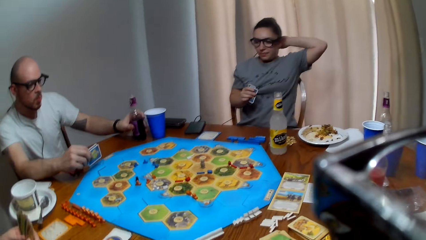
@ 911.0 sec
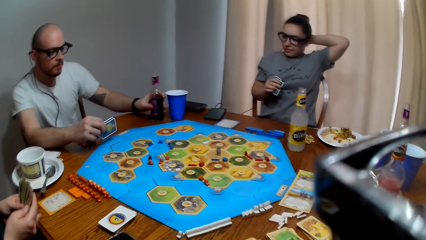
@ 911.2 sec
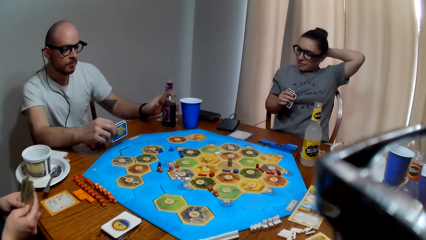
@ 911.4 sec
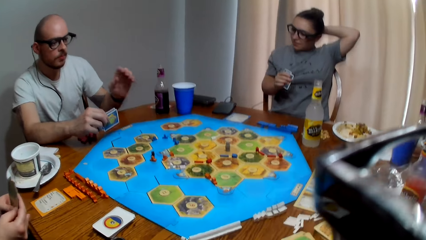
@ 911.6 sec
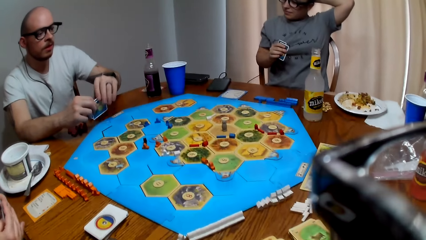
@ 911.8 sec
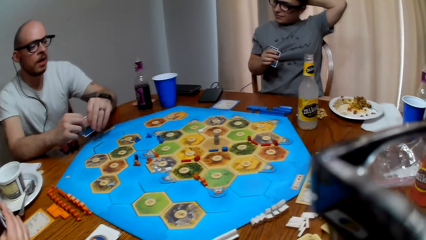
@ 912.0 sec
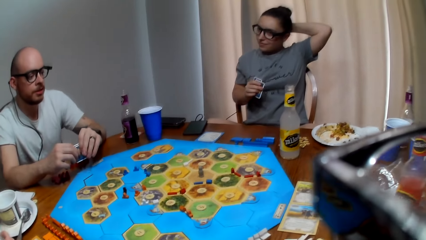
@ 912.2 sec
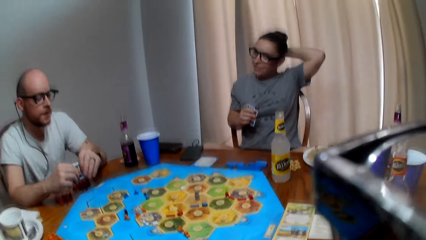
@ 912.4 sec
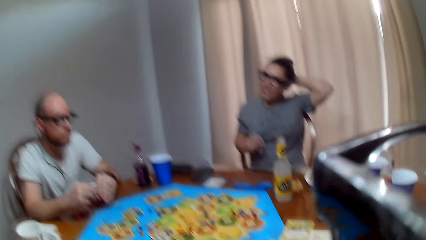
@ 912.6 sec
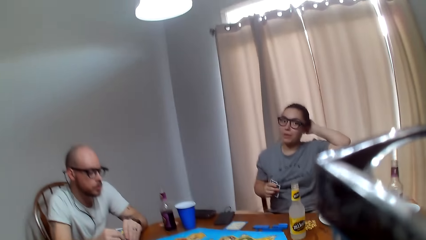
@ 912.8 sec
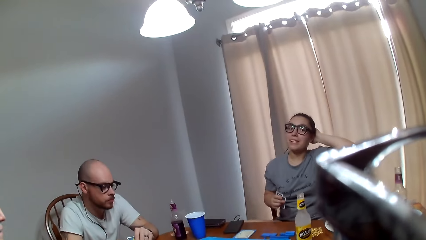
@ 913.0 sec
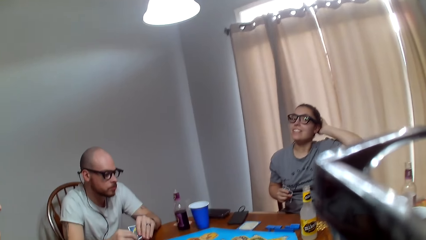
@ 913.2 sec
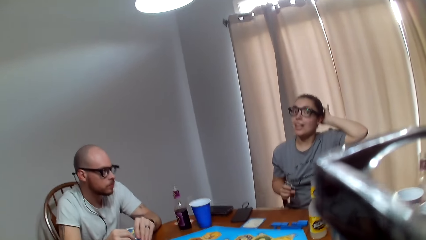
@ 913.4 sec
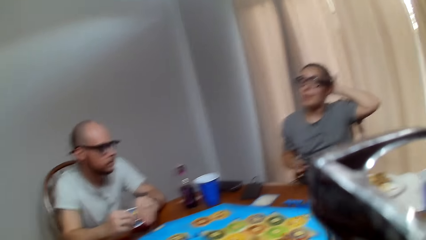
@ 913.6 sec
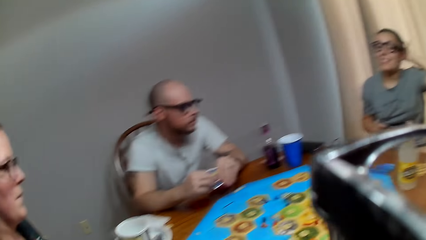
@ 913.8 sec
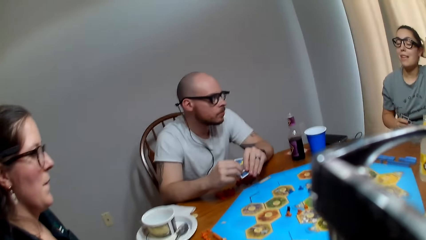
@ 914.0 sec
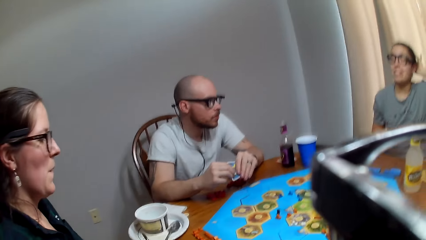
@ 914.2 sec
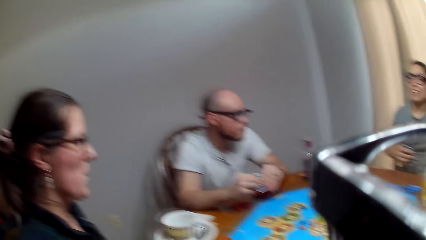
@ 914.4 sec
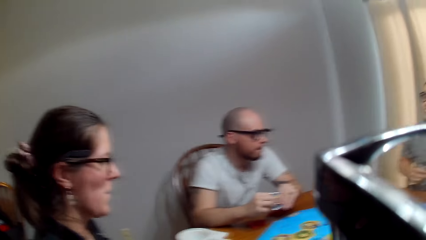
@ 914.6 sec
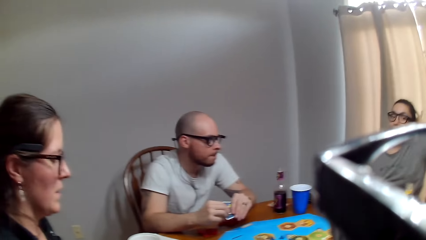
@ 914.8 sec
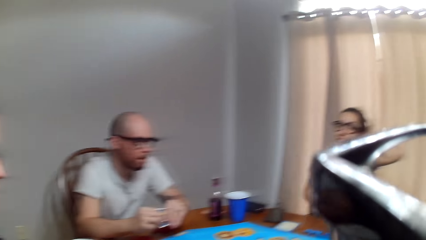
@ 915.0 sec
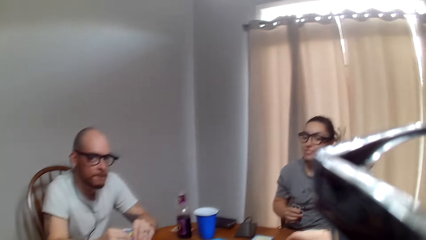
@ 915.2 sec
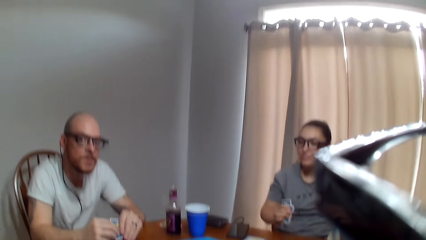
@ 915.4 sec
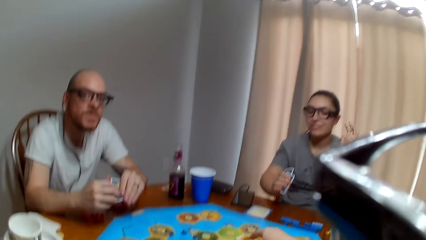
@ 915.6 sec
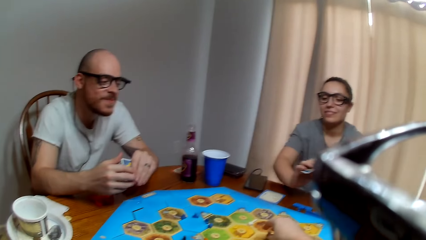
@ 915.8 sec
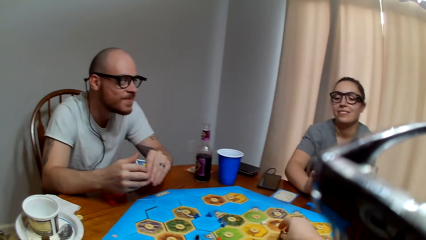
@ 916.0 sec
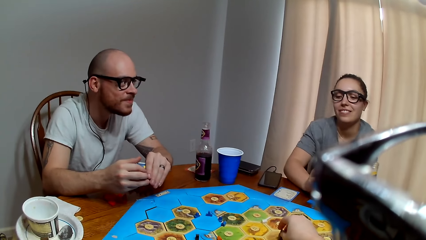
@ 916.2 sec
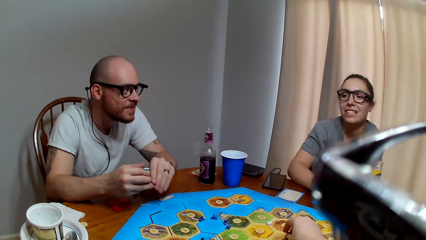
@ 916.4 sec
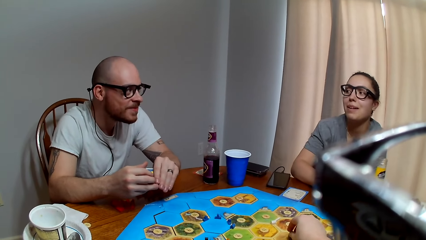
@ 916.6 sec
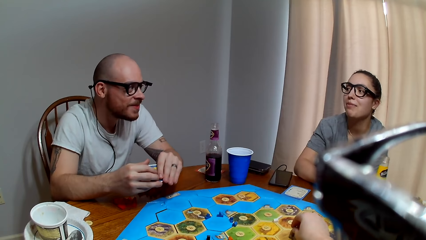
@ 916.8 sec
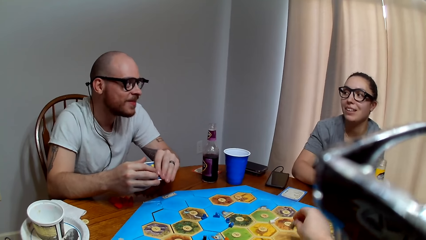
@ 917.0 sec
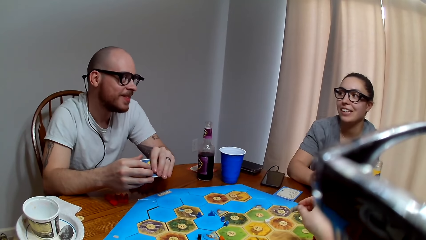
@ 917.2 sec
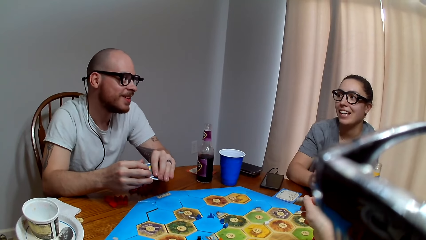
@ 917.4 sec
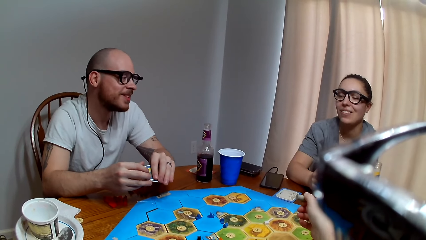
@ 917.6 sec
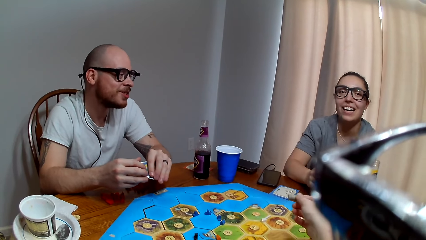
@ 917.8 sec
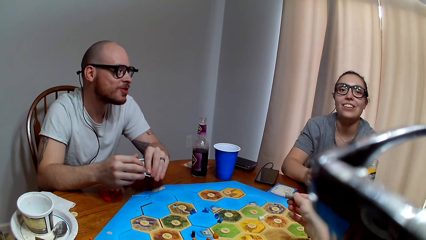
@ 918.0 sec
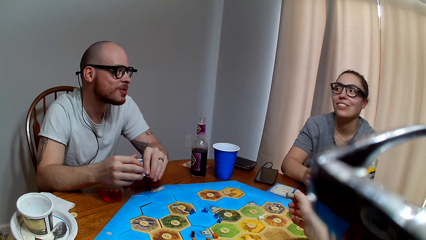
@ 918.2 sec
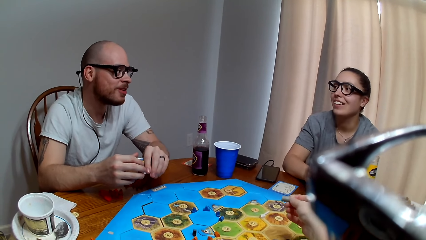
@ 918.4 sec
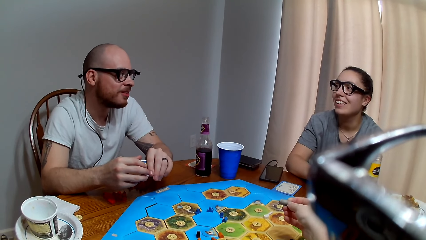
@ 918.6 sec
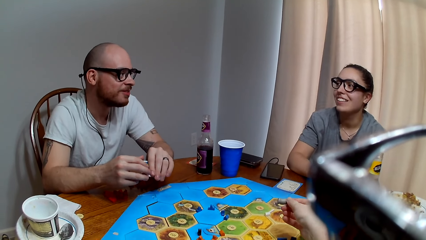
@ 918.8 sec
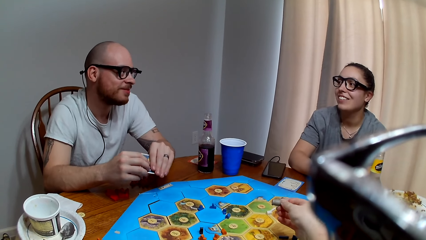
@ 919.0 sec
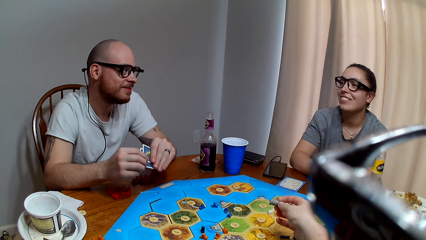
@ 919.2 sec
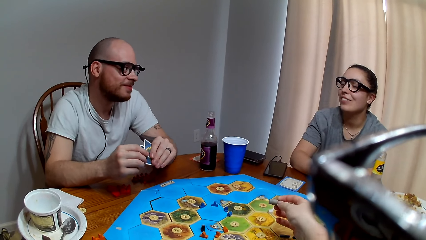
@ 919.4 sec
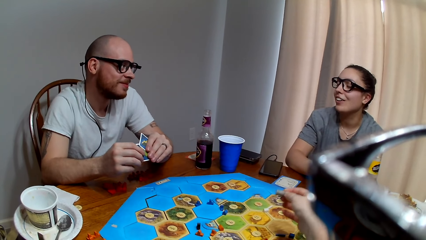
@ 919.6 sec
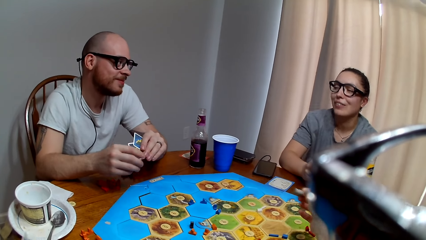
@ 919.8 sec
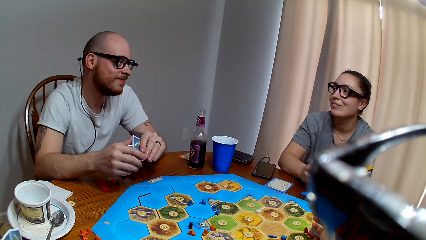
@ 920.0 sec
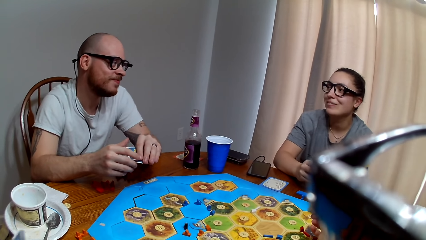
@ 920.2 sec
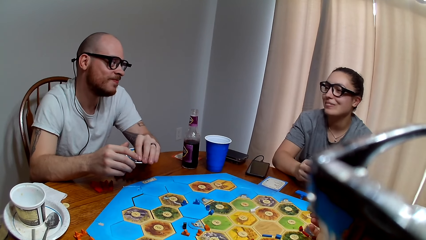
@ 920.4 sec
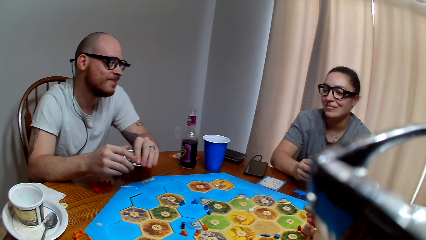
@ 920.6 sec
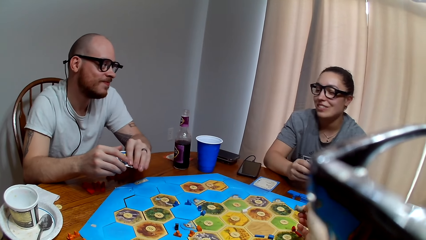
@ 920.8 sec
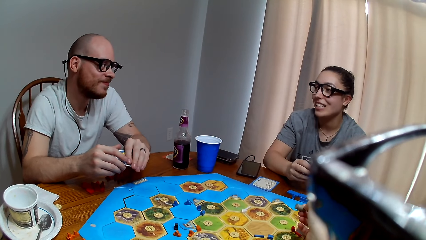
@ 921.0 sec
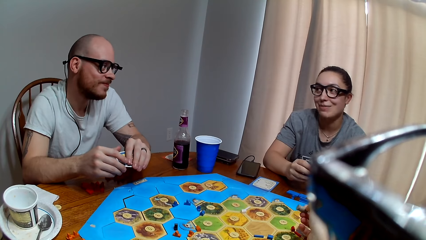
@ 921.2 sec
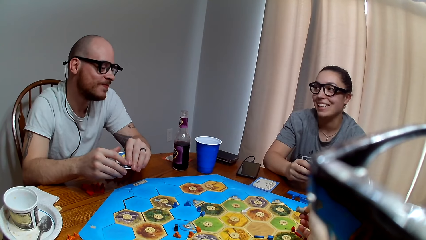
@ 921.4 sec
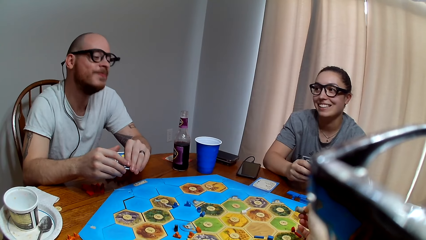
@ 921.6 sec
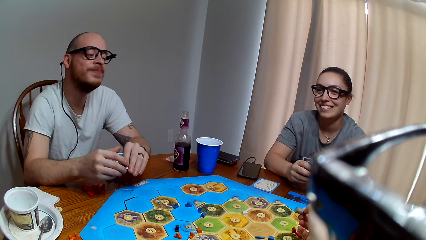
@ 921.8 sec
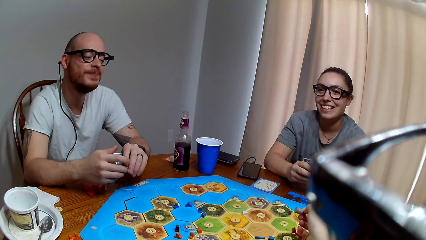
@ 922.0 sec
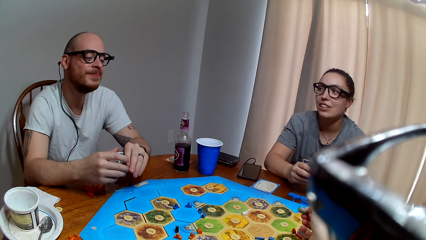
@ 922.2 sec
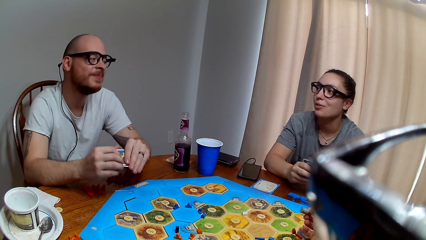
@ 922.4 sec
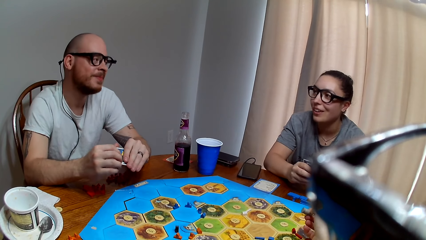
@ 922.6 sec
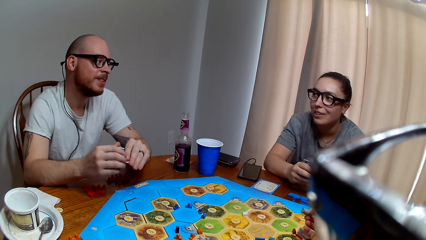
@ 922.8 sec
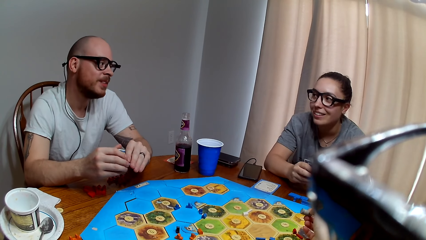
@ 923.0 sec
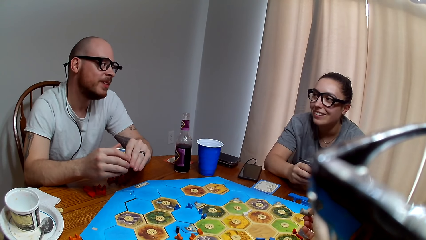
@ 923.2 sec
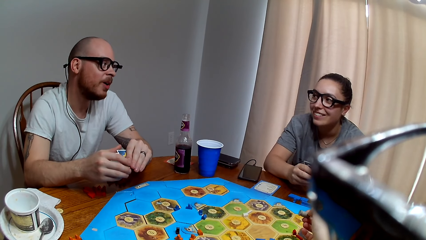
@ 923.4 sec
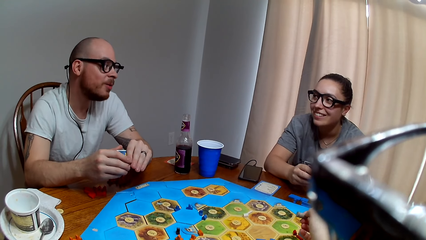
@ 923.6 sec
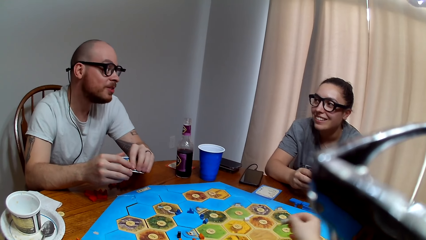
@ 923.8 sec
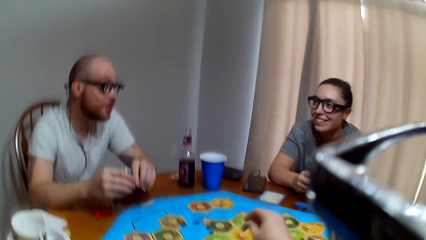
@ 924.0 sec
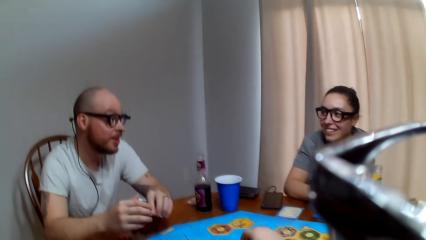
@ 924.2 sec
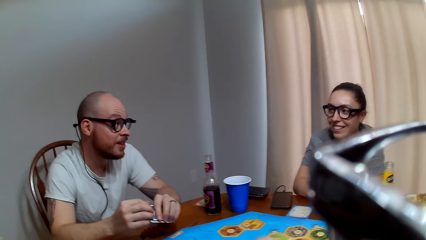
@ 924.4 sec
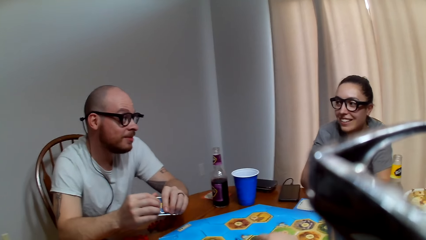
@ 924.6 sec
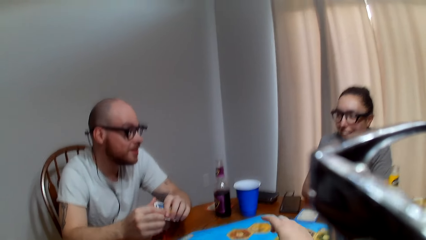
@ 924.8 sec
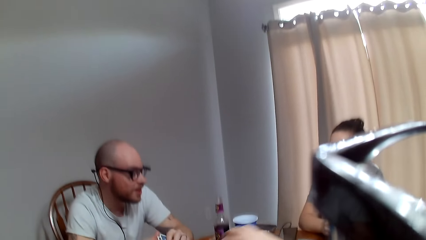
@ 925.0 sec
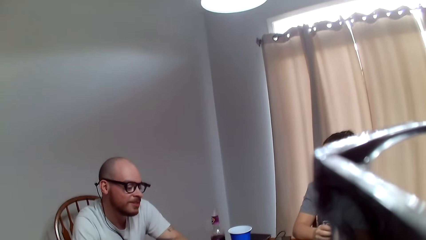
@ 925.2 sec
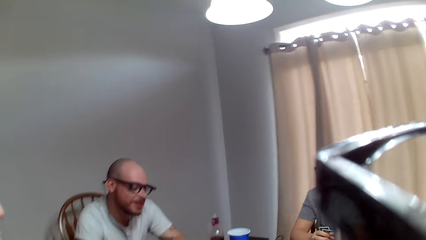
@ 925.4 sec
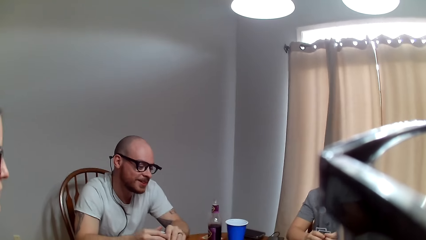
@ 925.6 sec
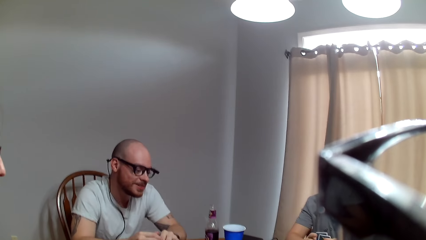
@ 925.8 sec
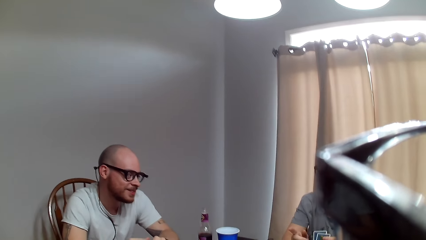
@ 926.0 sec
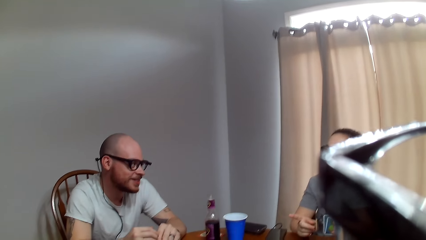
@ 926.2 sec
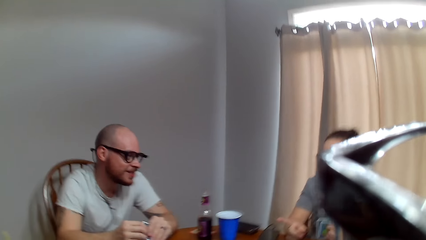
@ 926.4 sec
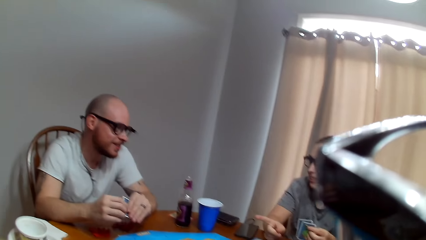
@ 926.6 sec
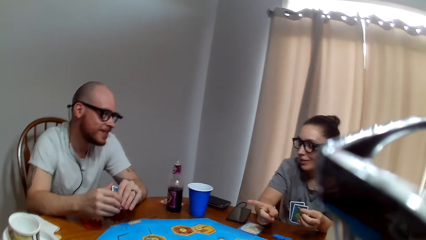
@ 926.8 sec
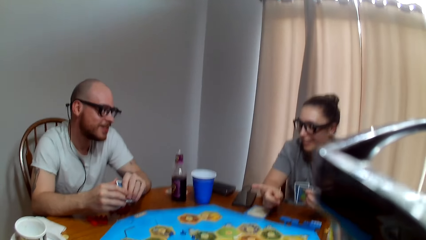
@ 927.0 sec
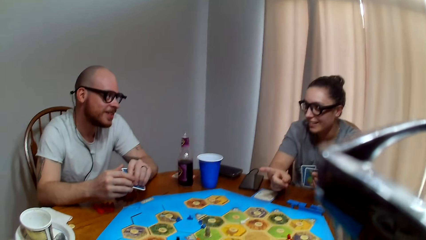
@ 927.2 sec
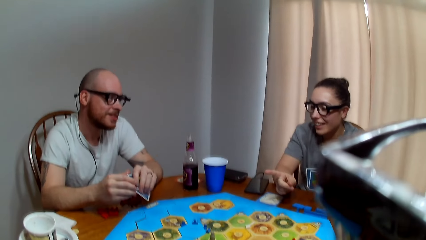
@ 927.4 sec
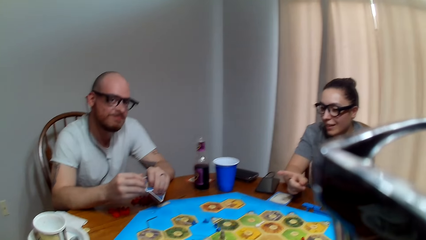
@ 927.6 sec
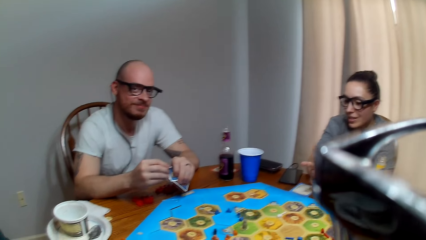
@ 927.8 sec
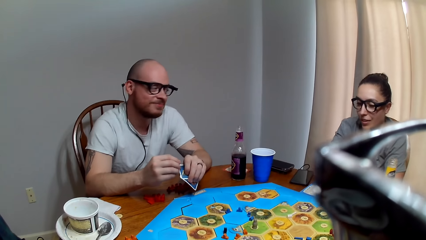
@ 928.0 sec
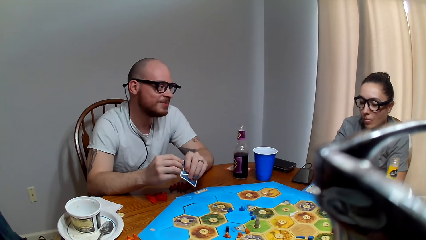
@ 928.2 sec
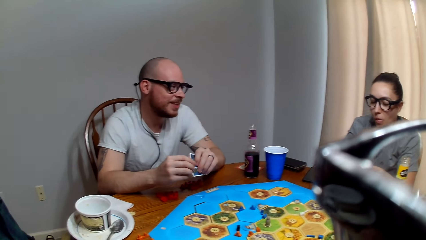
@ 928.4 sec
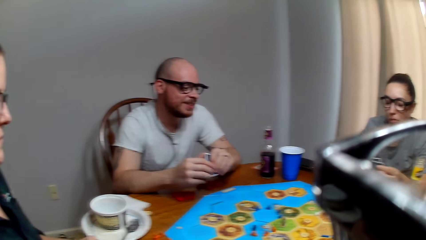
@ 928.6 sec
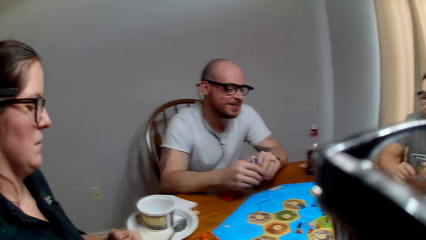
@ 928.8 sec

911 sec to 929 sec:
The camera wearer talks. A woman touches her head. The camera wearer whispers. The woman speaks to the camera wearer. She scratches her head with her hand. The camera wearer responds to the woman. The woman talks to a man. The camera wearer lifts up a chip on the game board. The man speaks to the woman. The woman responds to the man. The man murmurs. The woman responds to the man. The man makes a sound. The woman converses with the man. The man talks to the woman. The woman responds to the man. The man responds to the woman. The woman converses with the man. The camera wearer responds to the man.
